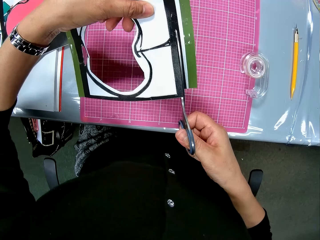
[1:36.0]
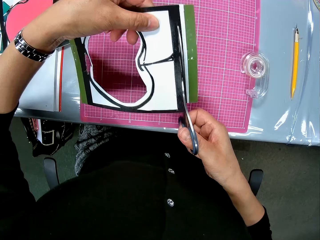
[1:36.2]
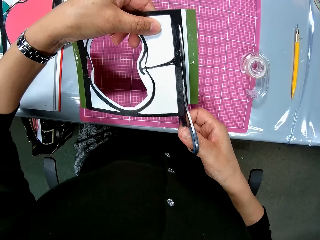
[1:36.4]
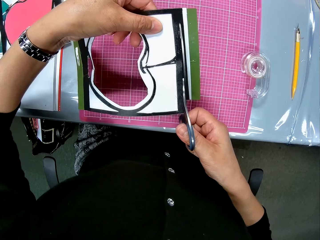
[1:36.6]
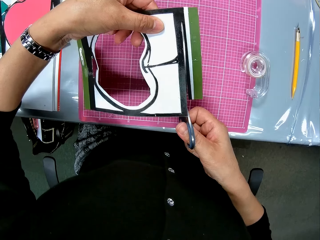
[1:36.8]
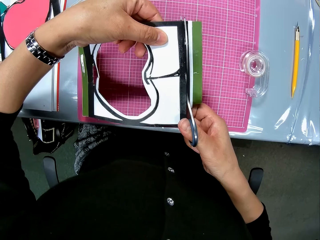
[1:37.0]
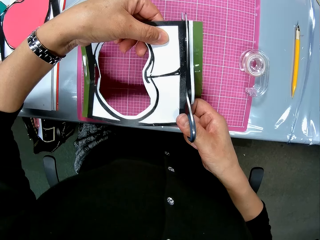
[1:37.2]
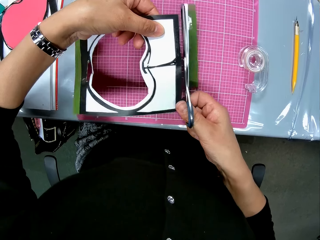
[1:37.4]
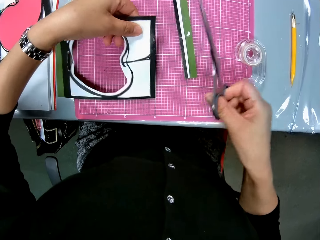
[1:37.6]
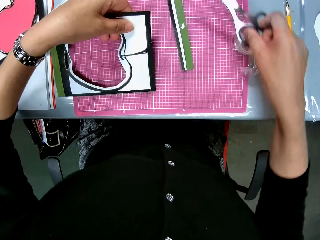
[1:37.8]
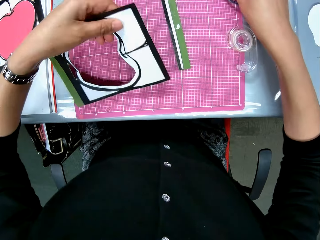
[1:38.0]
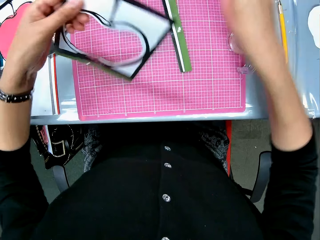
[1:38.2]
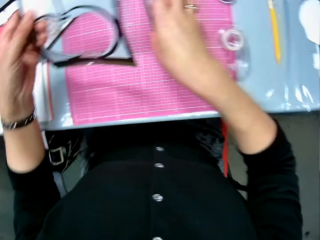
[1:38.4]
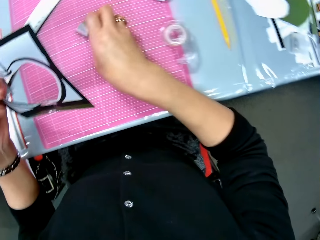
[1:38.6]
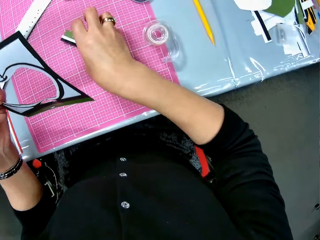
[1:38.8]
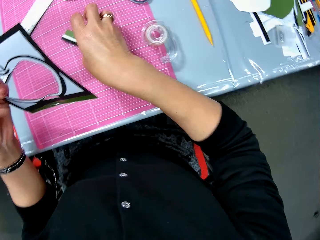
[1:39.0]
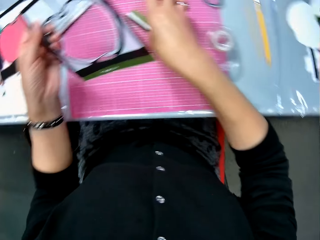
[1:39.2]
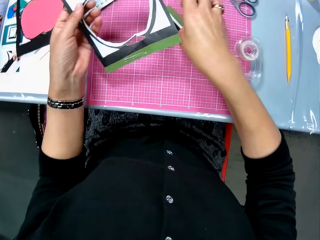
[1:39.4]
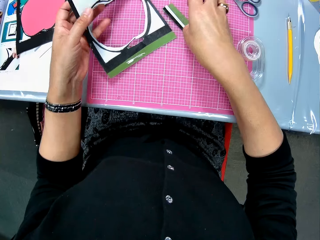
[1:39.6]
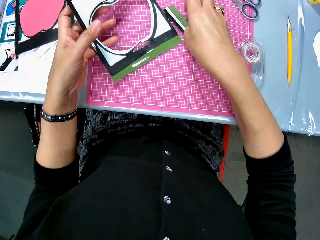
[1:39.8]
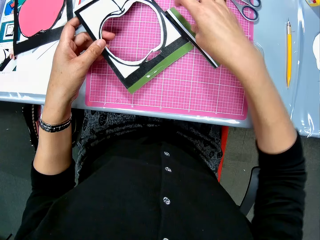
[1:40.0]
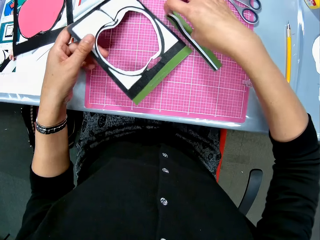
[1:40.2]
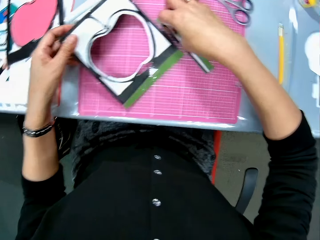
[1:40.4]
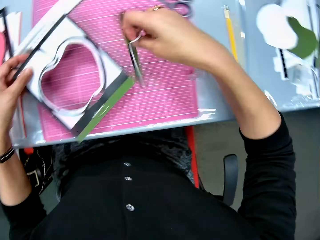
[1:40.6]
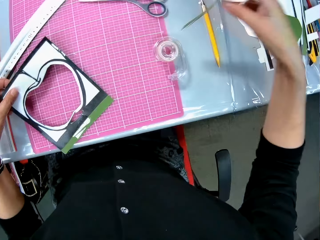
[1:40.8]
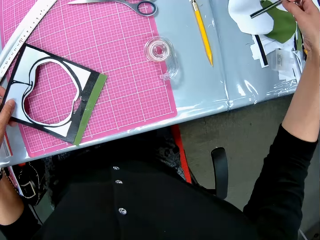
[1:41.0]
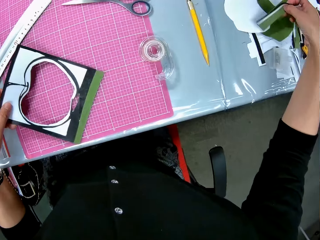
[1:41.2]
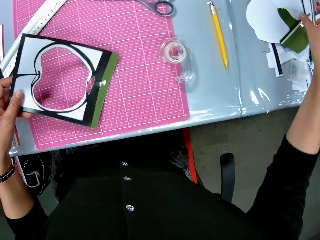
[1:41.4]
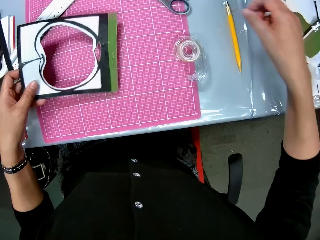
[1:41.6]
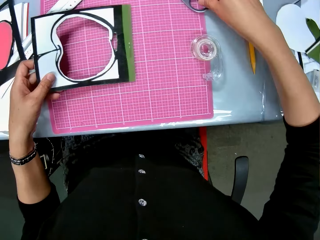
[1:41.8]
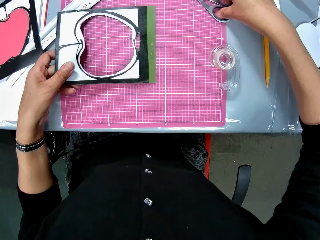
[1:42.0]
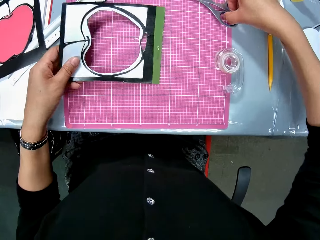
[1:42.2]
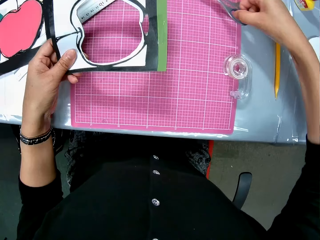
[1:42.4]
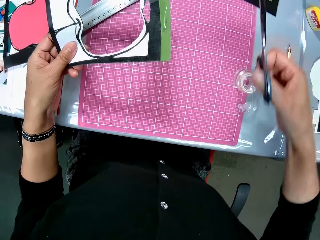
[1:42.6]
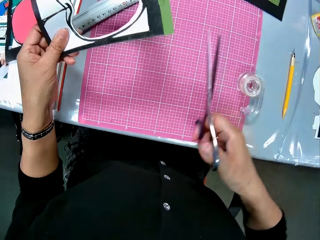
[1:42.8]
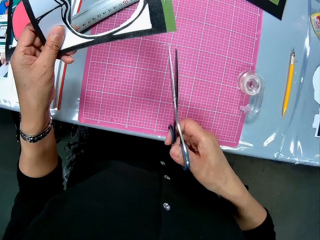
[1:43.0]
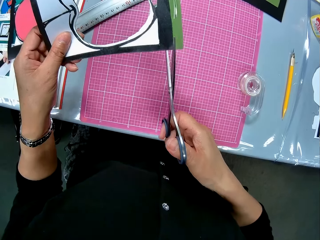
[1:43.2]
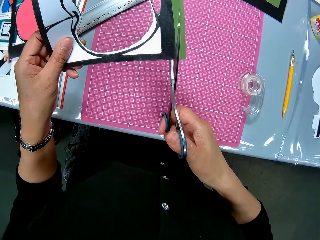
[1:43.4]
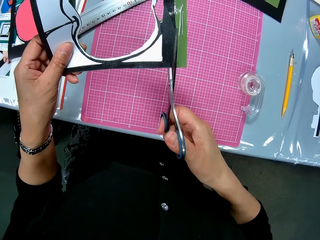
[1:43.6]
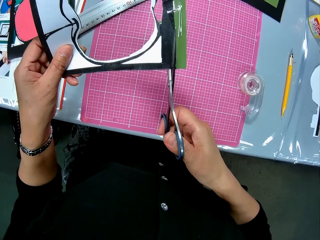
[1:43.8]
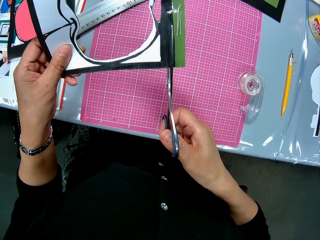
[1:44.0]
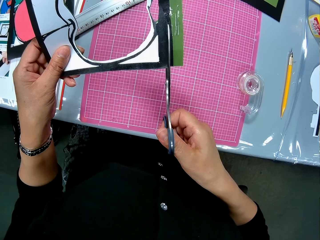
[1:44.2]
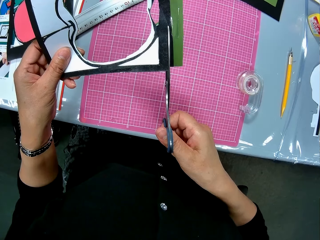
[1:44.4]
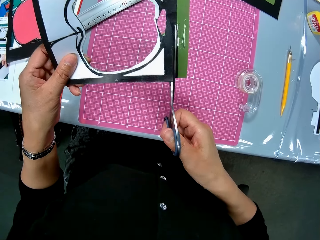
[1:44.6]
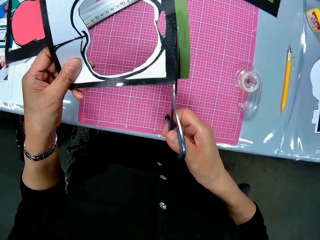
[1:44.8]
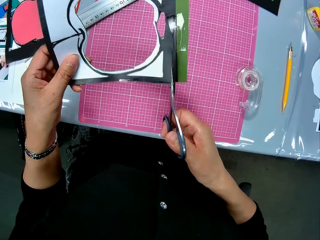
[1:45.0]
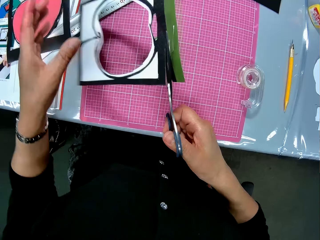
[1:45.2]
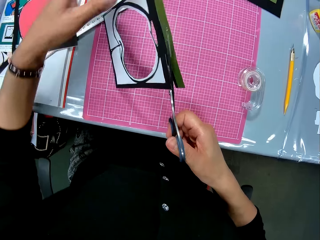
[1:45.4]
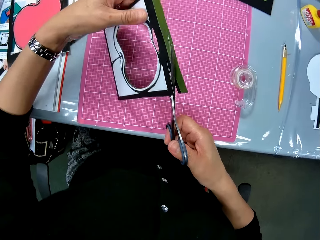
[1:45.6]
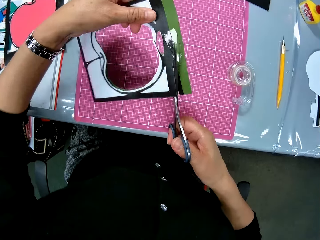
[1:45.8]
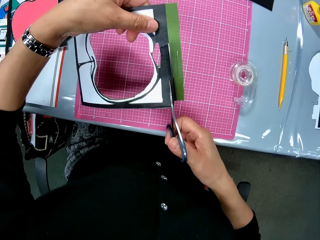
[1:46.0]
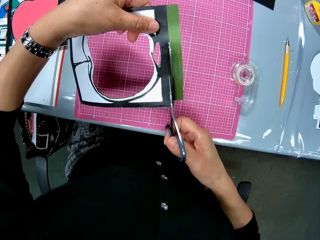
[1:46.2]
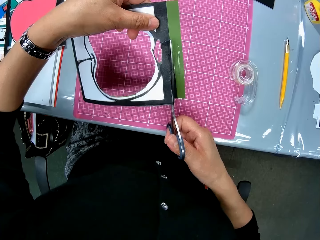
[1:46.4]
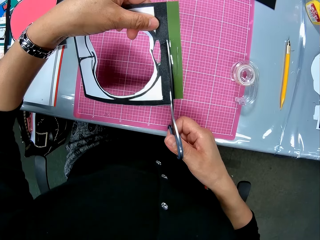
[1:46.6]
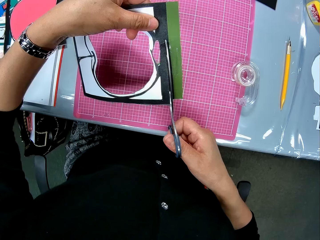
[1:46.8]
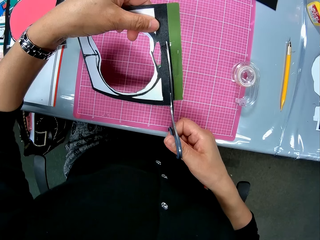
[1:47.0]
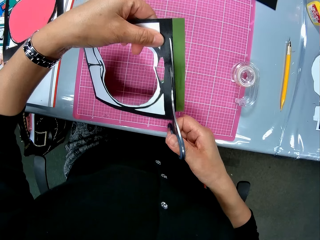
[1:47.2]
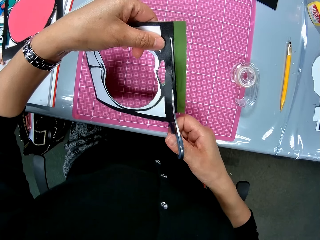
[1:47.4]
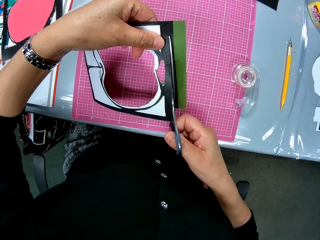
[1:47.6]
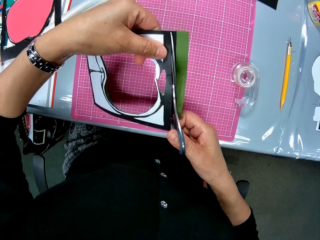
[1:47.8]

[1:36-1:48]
The camera wearer drops the scissors on the pink sheet. She picks up the cut paper on the table with her right hand. She drops the cut paper on the white apple-shaped paper. She picks up the scissors on the table with her right hand. She cuts through the art paper with the scissors.

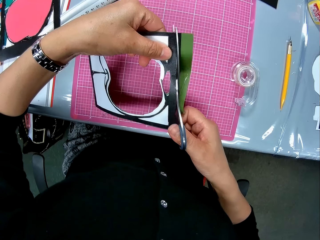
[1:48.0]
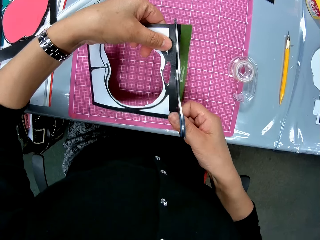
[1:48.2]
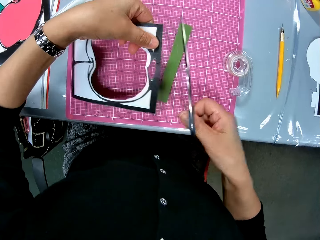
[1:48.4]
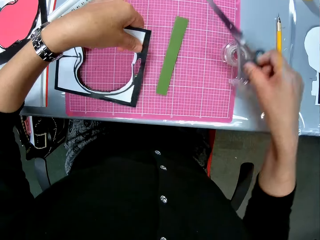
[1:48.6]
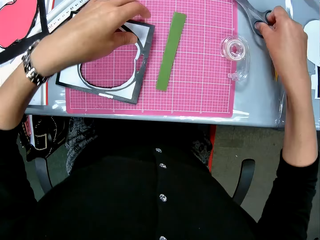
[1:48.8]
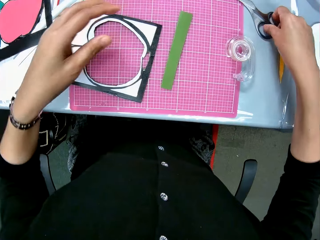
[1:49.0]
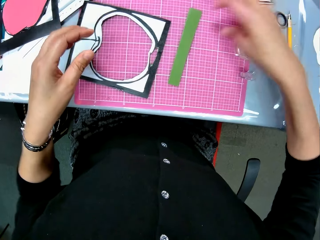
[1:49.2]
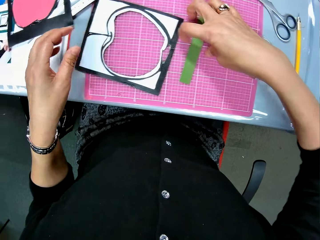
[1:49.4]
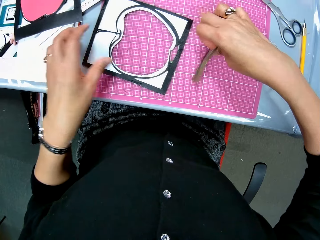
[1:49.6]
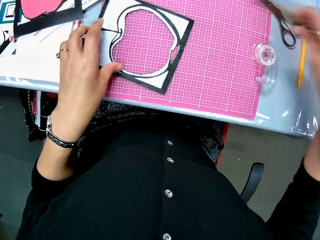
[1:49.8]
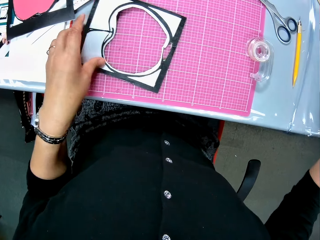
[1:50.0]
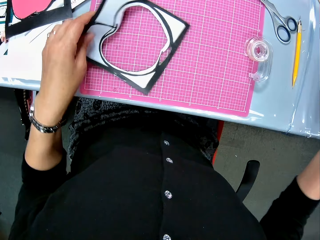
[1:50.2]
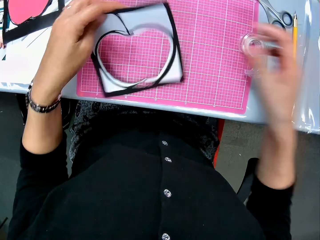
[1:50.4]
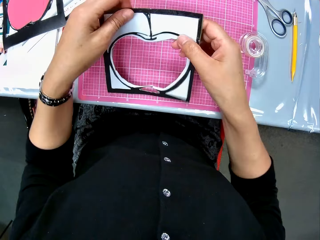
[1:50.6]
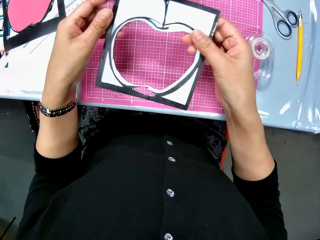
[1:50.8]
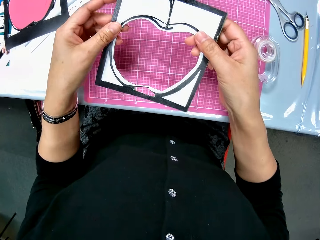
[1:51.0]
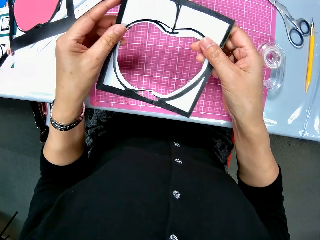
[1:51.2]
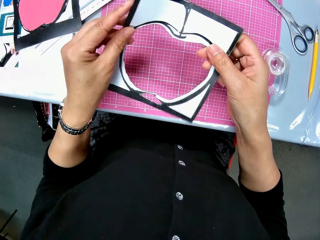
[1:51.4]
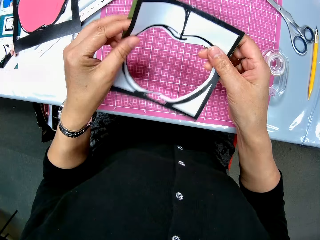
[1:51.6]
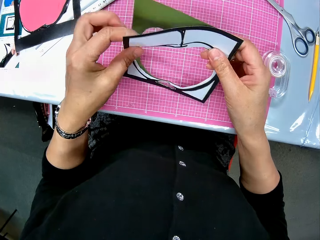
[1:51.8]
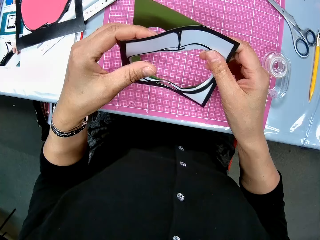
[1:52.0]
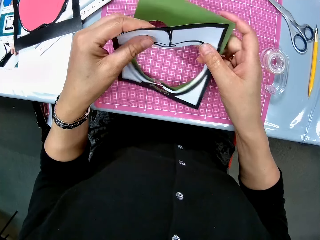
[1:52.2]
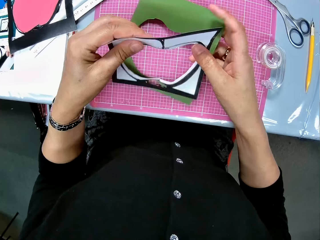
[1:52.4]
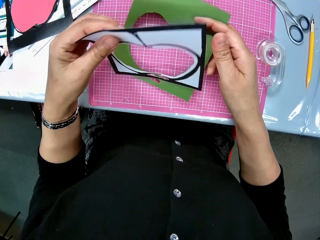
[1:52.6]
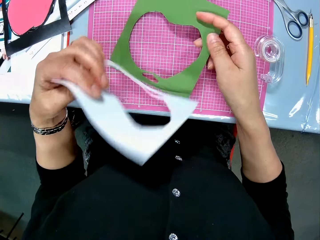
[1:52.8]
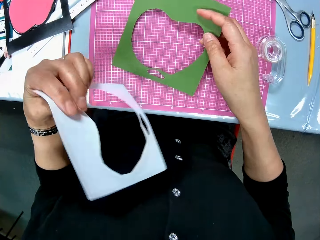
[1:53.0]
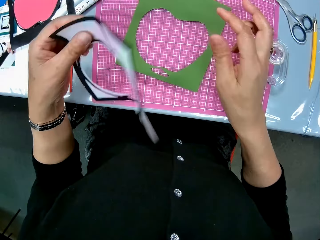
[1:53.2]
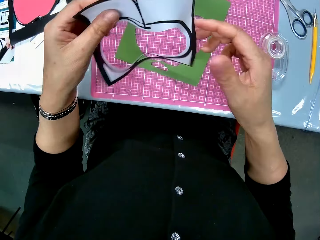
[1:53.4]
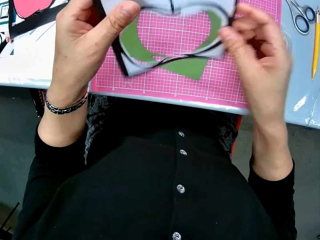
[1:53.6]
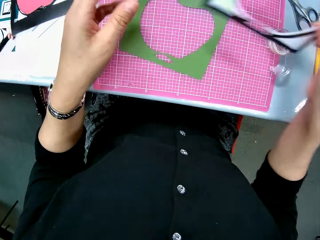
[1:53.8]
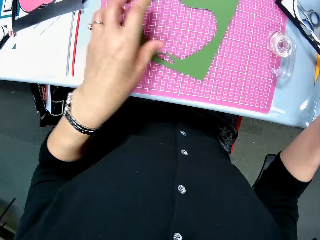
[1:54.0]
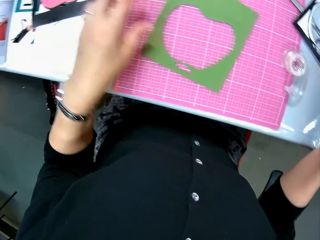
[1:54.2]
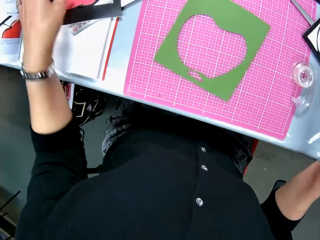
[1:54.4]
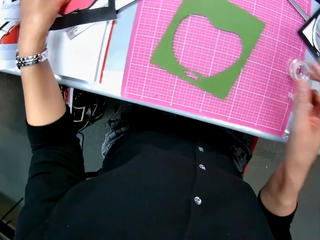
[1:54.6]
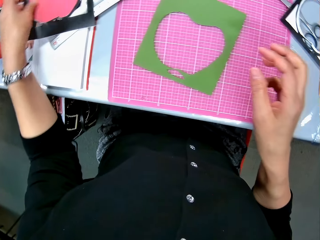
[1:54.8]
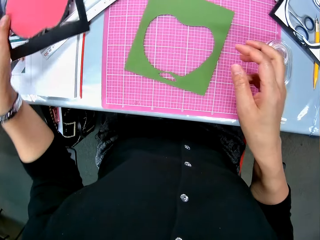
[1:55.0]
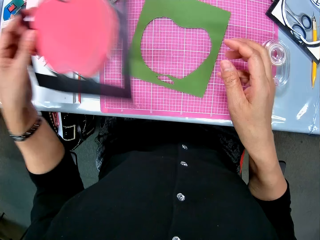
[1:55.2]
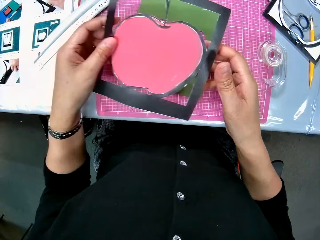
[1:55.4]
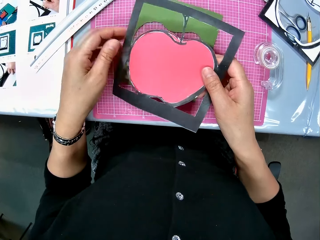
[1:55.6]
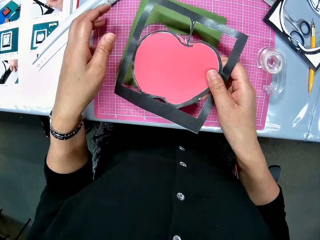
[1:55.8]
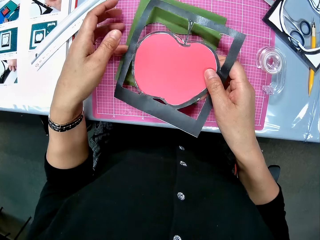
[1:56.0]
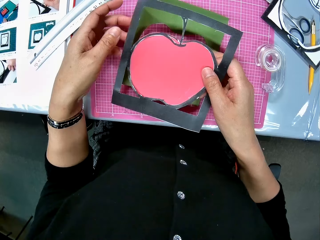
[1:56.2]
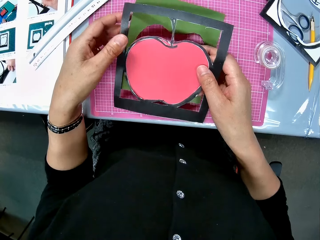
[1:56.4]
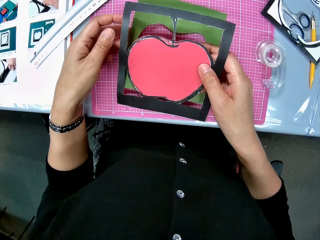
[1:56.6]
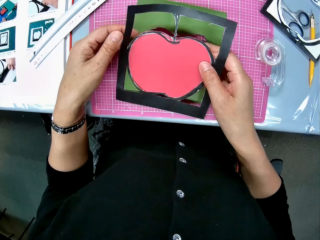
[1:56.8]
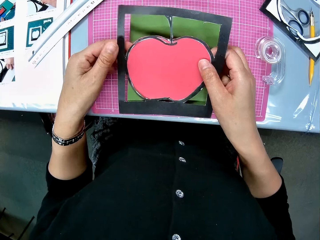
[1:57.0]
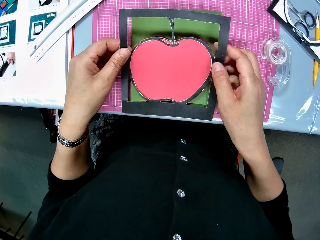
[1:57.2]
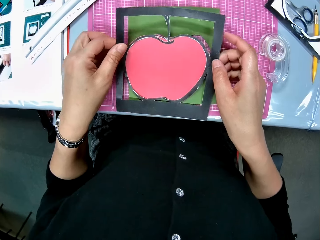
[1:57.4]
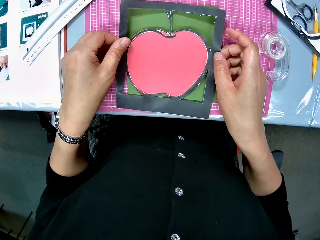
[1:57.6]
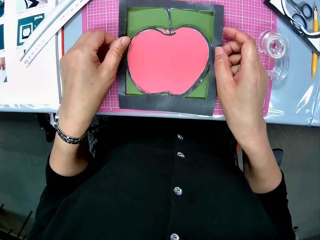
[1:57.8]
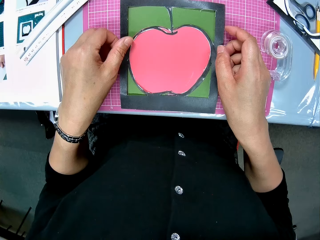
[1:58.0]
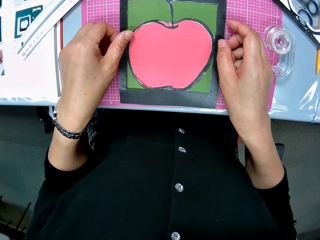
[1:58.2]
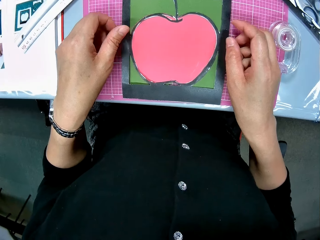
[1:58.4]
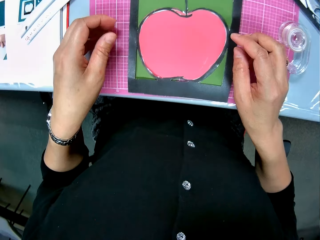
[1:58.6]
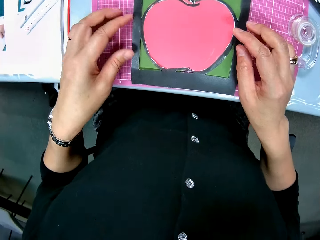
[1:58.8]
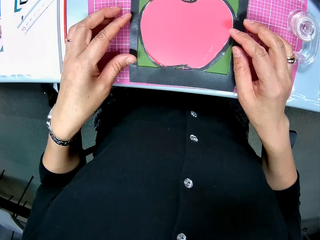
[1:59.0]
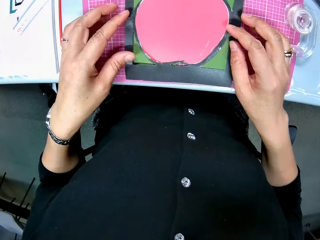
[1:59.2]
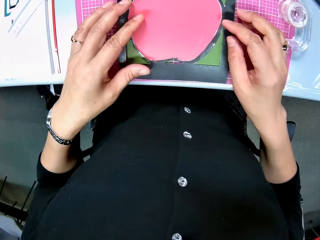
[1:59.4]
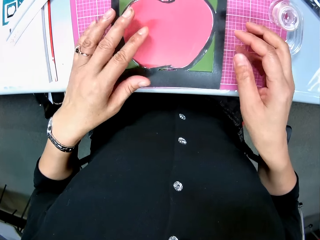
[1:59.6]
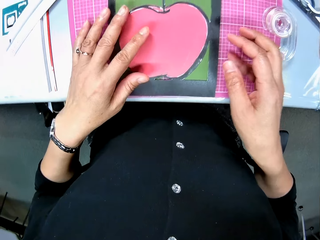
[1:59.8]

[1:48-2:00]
The camera wearer drops the scissors on the table. She picks up a cut piece from the pink sheet with her right hand. She drops the cut piece on the apple-shaped art paper. She rotates a paper drawing. She separates the white and green parts of the art paper. She removes the paper drawing on the pastel paper. She drops the green art paper on the pink sheet. She drops the white art paper on the table. She picks up the other art paper on the ruler with her left hand. She passes the art paper to her right hand. She adjusts the green art paper on the pink sheet with her left hand. She places the art paper on the green art paper with both hands.
